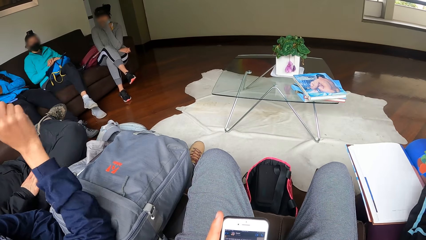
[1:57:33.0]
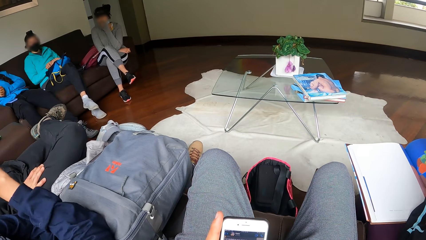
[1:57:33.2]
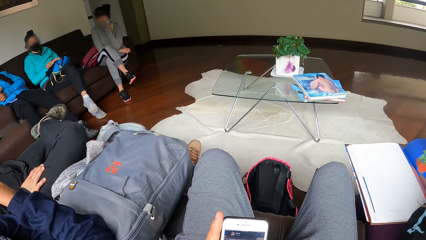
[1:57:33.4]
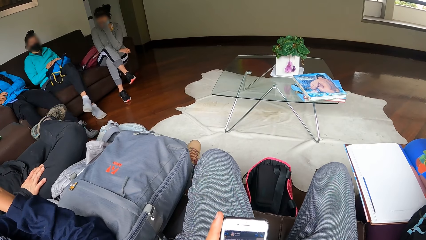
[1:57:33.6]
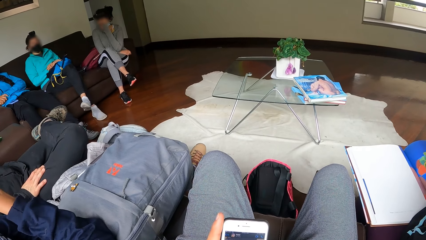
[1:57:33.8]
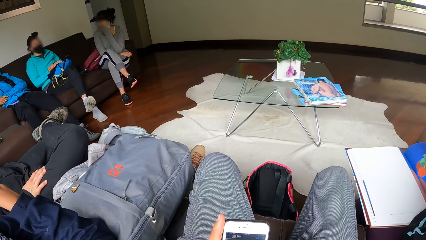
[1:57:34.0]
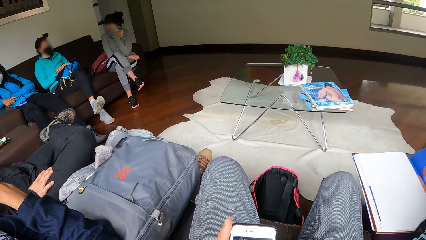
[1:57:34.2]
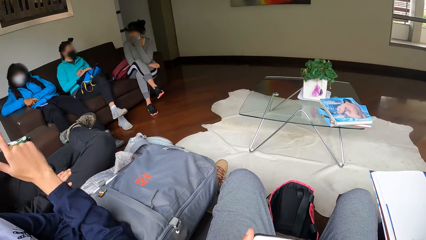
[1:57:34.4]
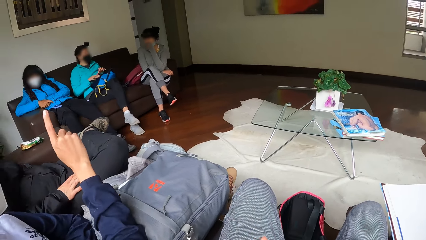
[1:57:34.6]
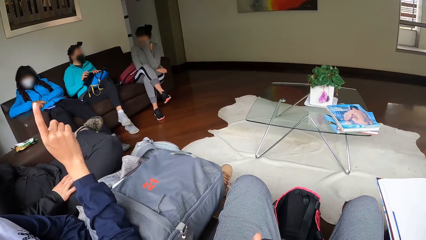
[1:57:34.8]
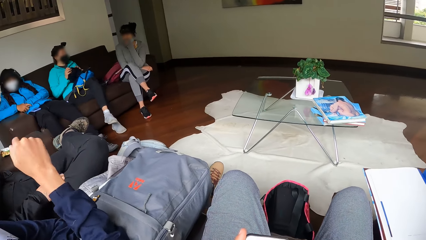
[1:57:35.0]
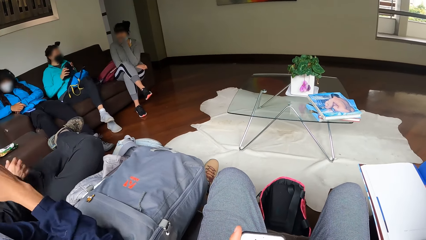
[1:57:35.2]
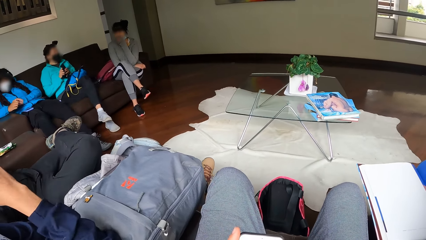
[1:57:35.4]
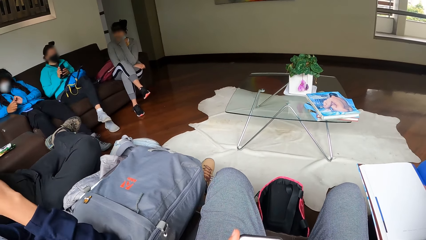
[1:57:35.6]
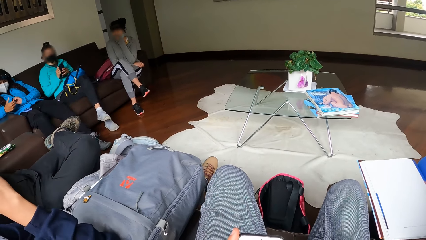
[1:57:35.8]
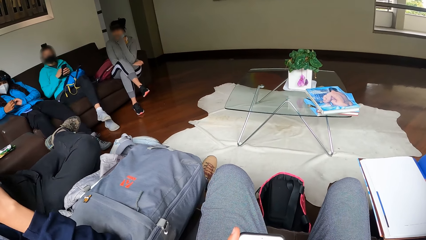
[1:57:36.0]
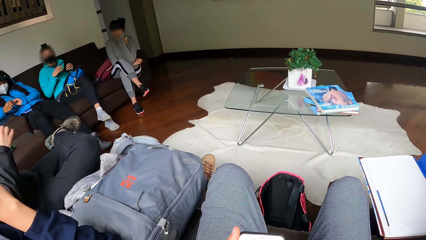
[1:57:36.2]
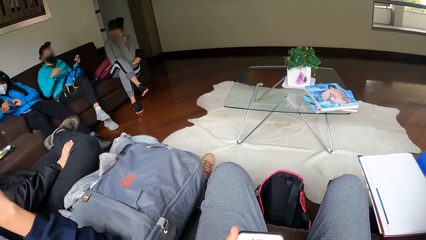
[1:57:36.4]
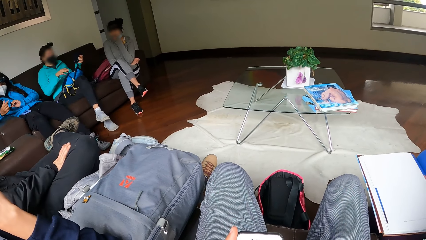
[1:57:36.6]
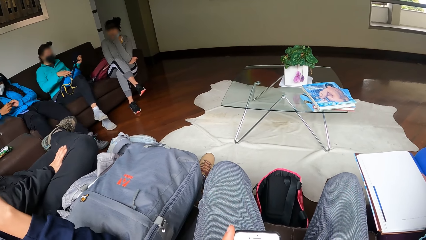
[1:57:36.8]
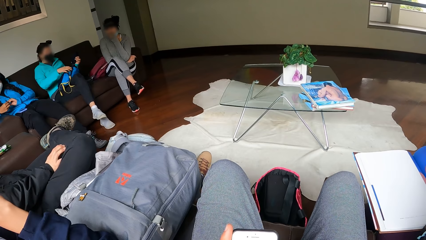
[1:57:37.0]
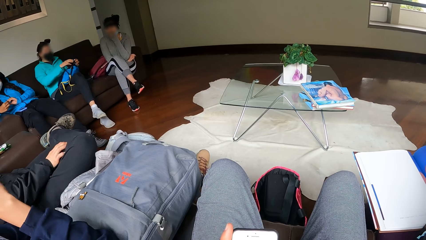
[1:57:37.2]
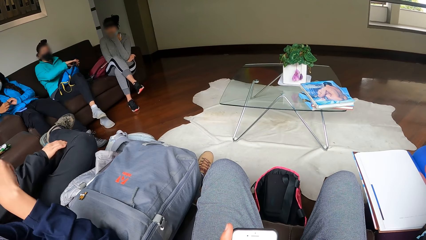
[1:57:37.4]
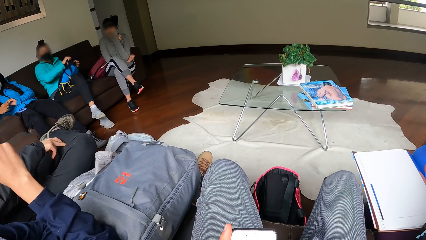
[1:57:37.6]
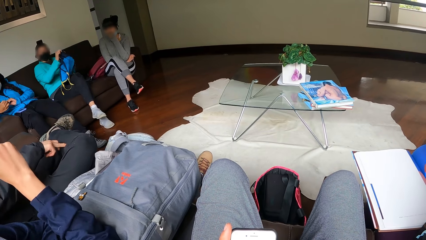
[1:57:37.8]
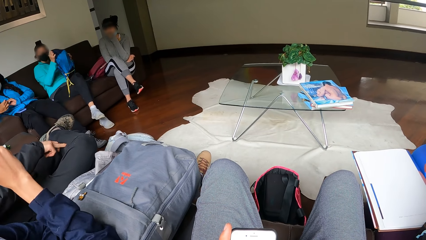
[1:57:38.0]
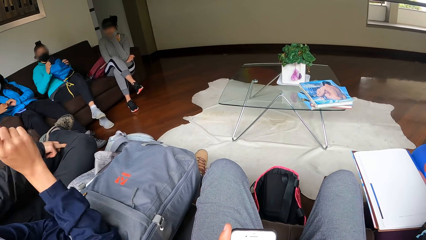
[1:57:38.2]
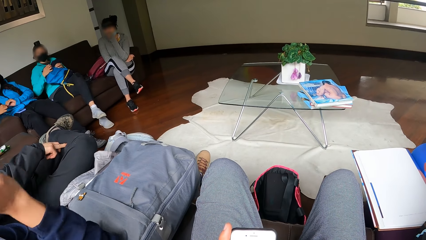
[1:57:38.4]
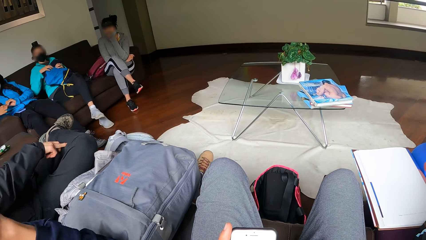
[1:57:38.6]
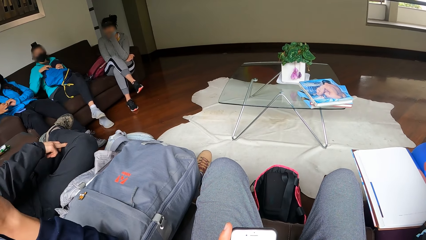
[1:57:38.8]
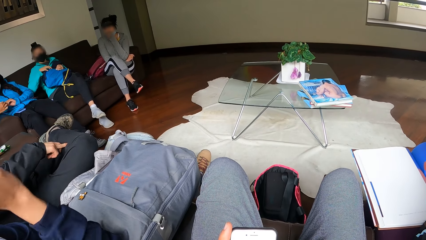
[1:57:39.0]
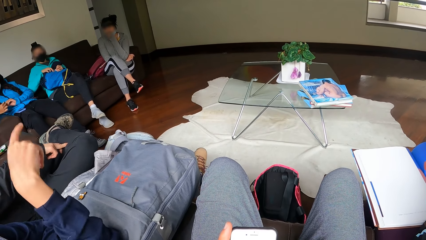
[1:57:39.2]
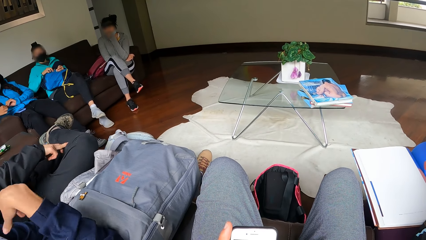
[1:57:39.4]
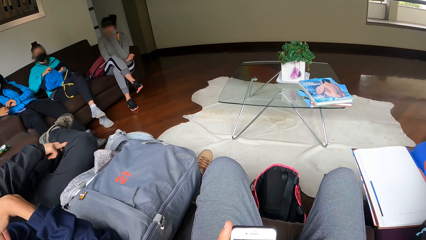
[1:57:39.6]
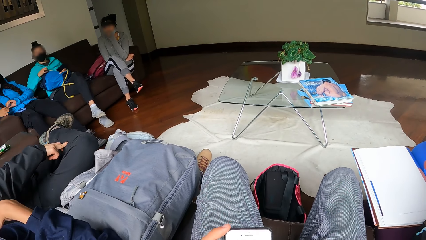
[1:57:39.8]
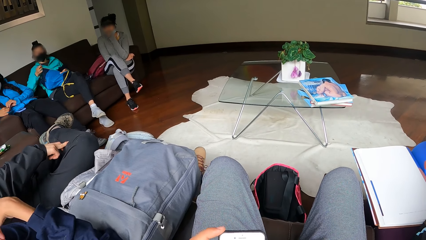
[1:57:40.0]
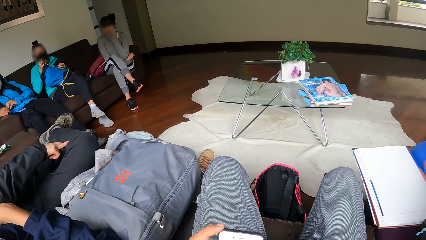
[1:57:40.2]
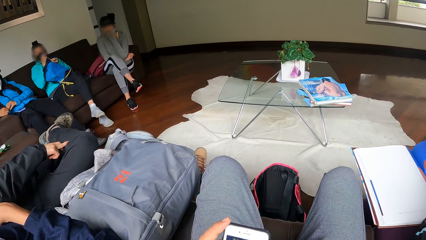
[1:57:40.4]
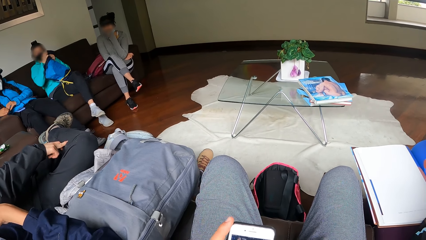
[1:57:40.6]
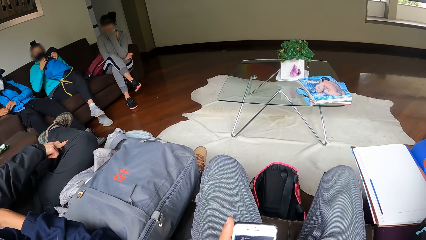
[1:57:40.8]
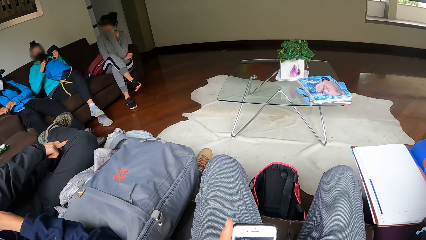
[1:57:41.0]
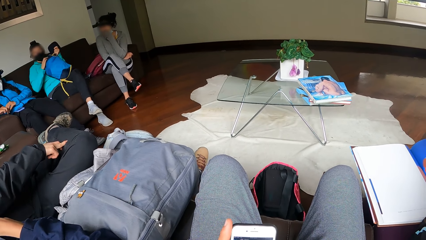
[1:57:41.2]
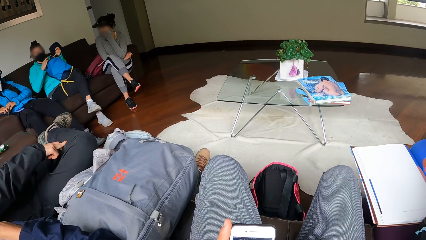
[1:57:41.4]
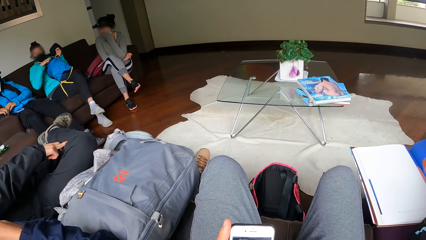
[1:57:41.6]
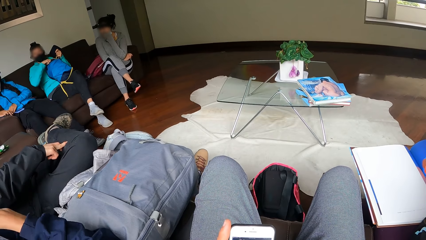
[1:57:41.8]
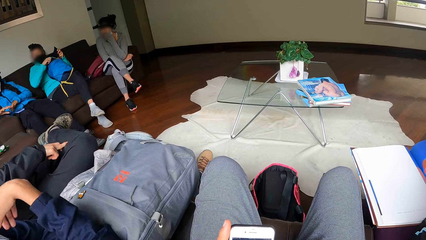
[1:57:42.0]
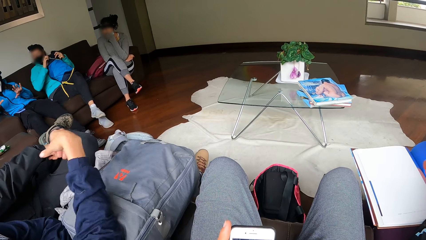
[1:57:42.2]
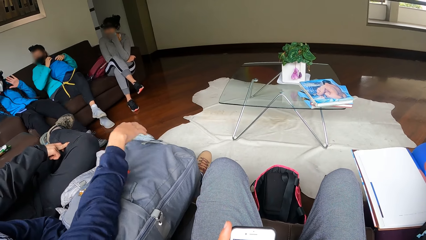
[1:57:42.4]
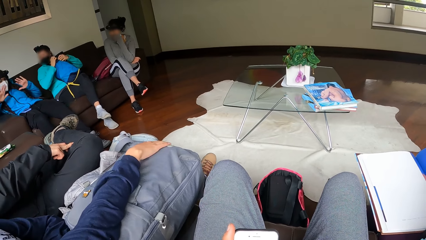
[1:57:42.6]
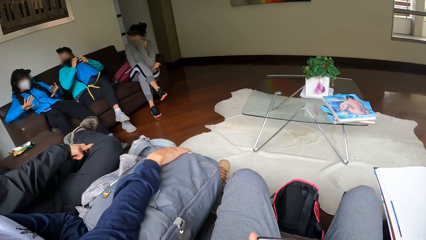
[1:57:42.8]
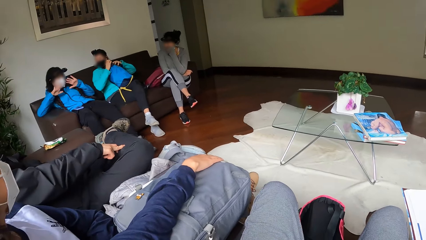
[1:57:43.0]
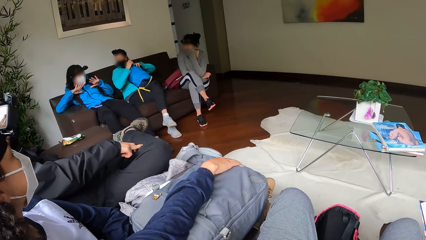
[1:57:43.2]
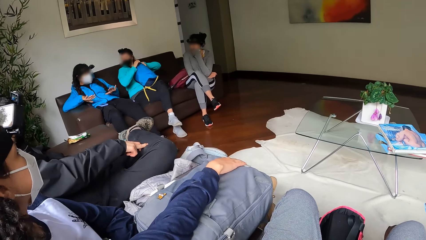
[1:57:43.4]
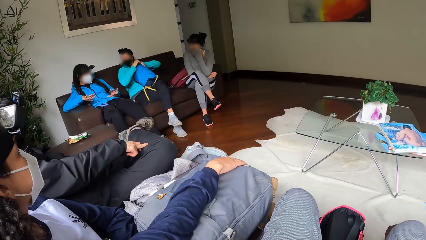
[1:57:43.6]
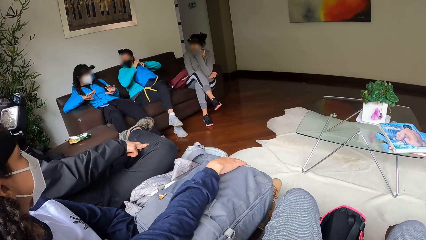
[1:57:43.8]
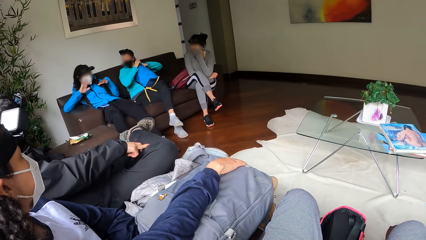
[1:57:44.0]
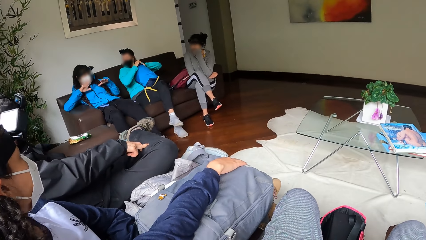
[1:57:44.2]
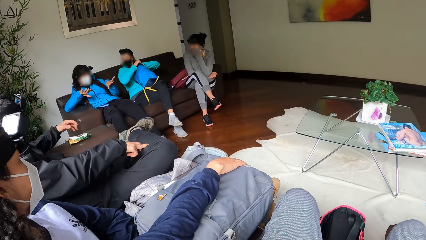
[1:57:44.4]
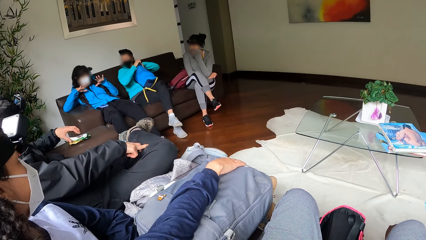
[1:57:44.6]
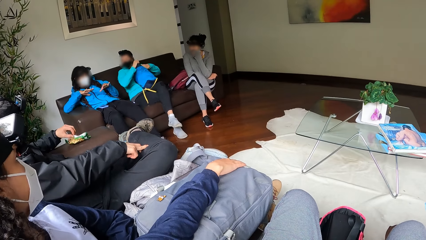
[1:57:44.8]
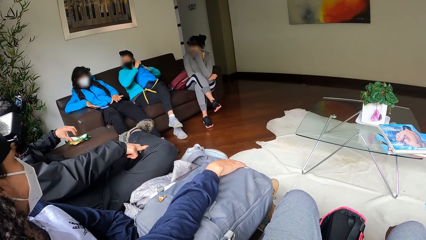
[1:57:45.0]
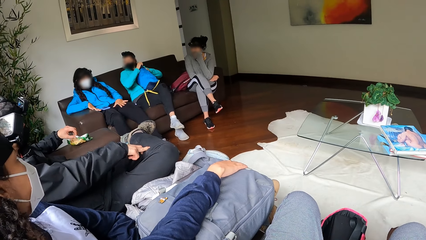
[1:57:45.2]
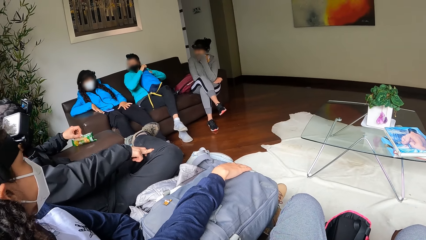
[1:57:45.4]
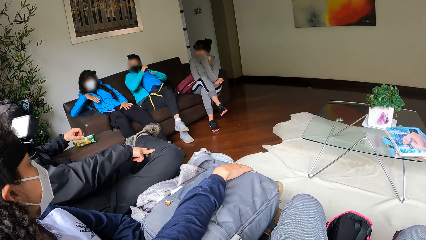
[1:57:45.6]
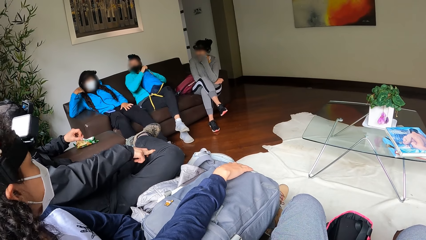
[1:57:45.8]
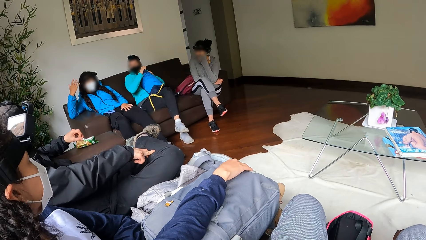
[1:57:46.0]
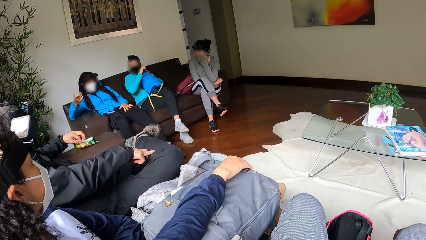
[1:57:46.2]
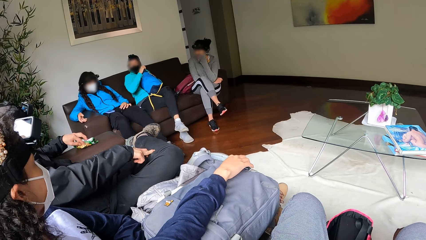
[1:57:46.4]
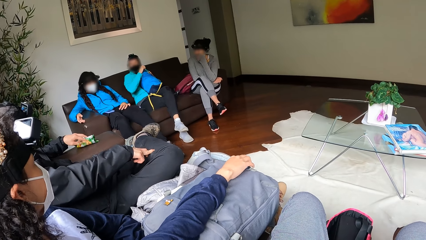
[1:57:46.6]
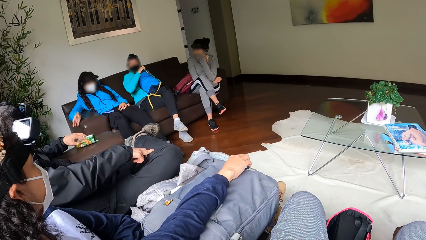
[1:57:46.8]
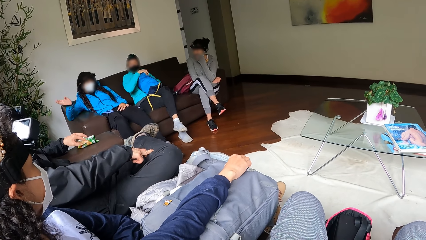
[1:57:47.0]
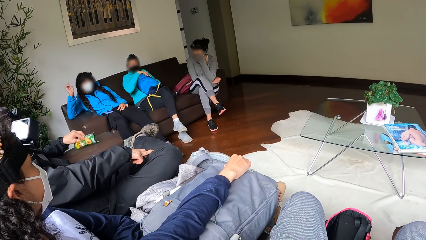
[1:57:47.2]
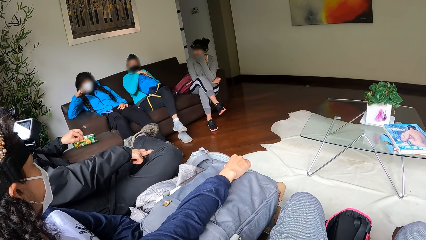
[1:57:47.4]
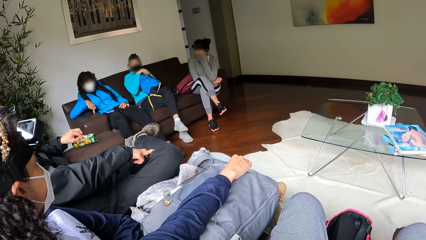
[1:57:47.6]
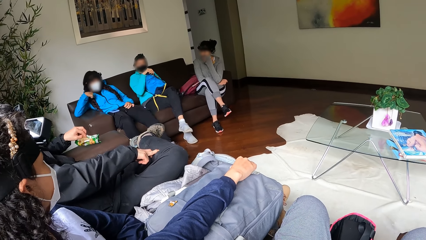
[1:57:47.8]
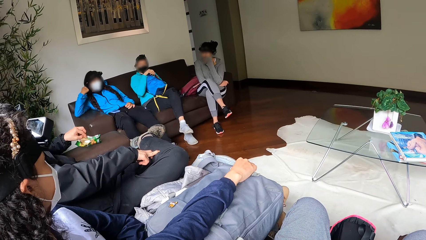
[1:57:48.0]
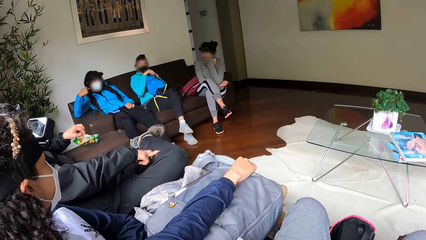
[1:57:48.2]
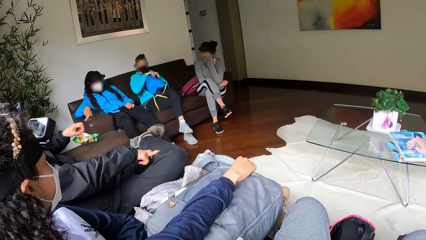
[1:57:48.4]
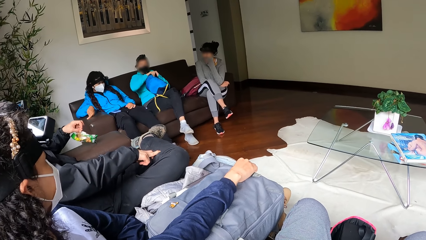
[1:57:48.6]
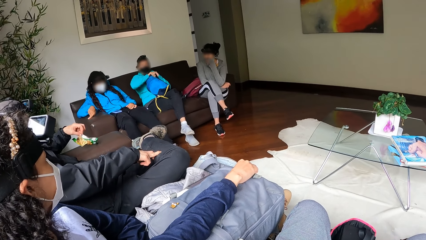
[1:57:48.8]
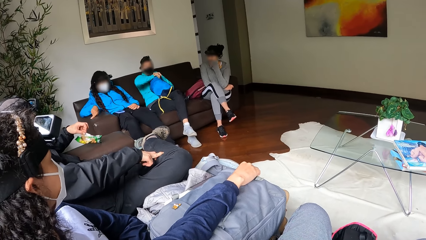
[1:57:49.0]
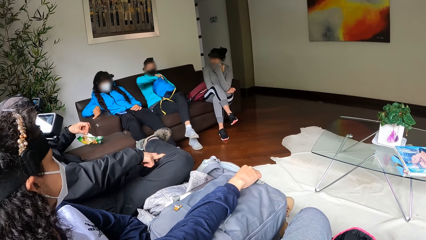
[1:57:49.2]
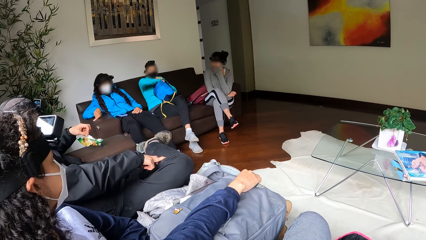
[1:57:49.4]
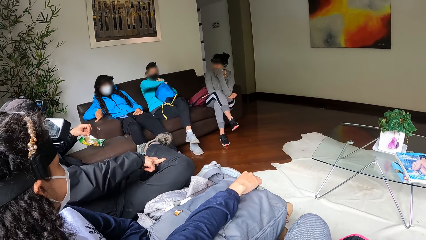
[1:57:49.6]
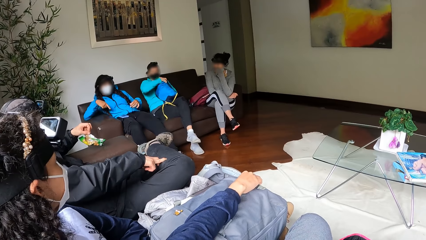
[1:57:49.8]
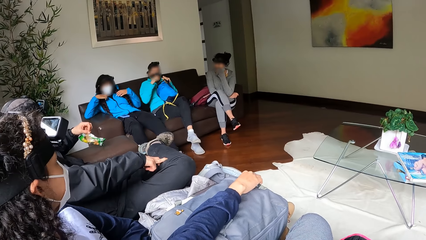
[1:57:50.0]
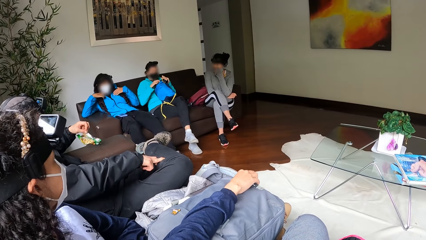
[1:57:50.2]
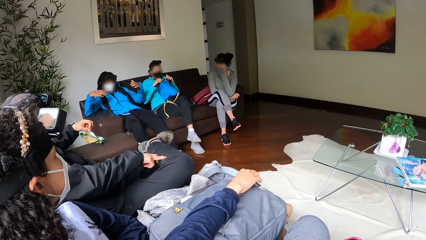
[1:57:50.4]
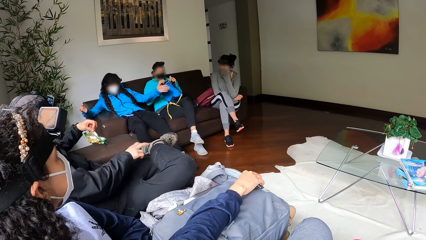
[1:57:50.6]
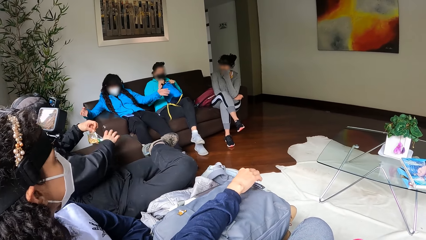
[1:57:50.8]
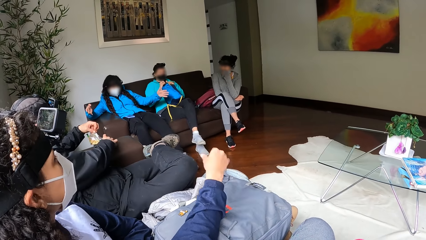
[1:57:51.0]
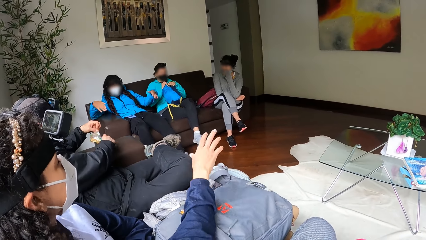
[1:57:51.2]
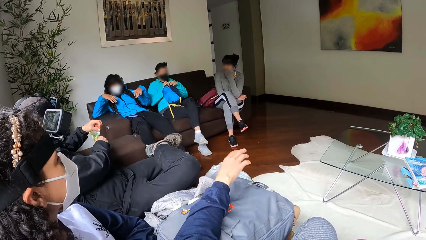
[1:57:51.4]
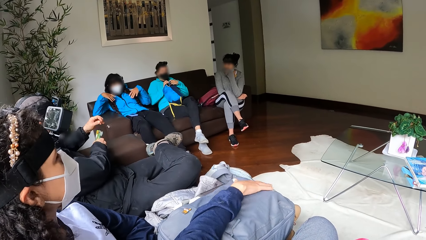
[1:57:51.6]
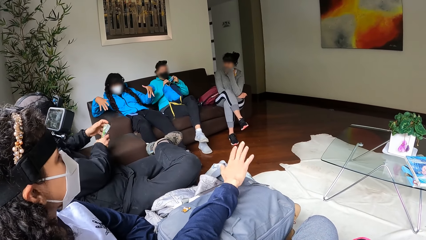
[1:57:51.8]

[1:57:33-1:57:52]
A lady raises her hand. The camera wearer looks around a room. Another lady adjusts a bag on her lap. The camera wearer operates a mobile phone. A third lady moves her hands. The camera wearer looks around the room. A man adjusts a snack on a chair.
